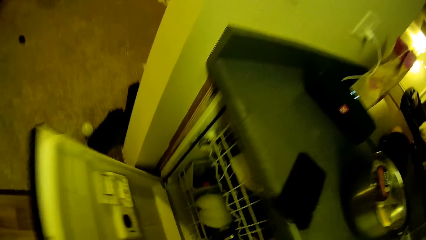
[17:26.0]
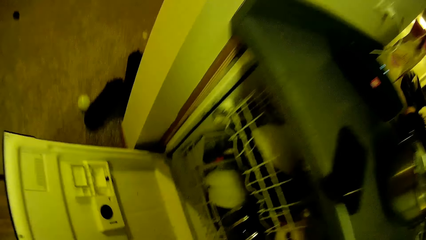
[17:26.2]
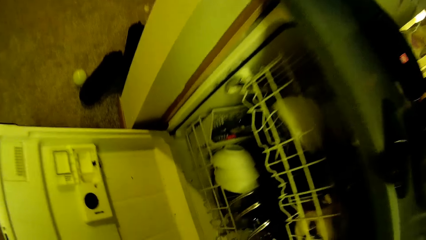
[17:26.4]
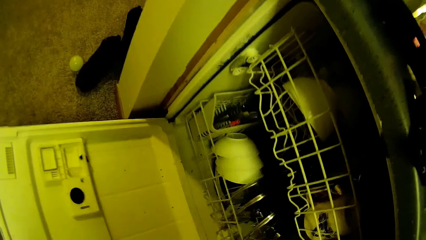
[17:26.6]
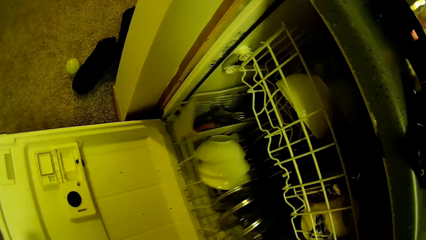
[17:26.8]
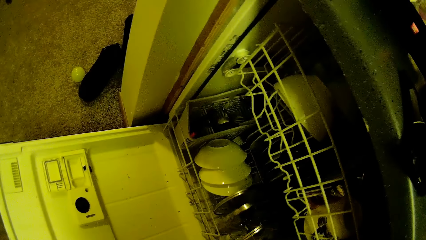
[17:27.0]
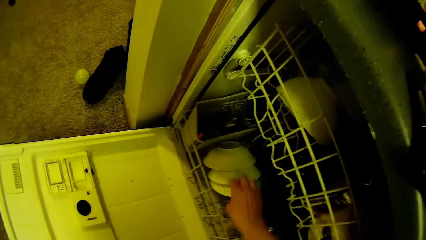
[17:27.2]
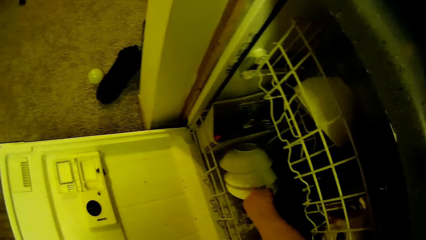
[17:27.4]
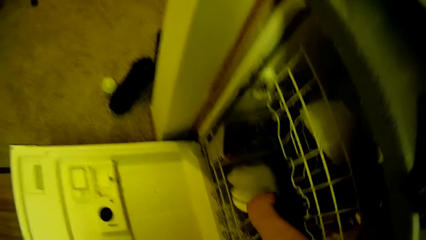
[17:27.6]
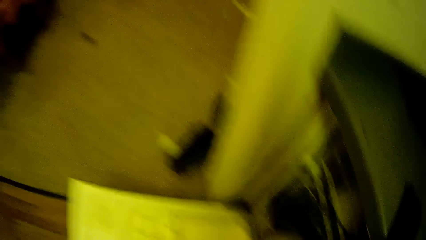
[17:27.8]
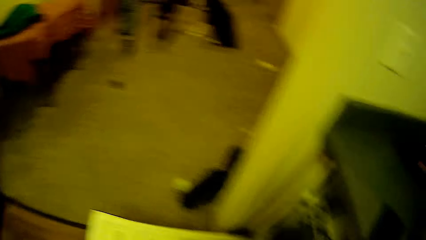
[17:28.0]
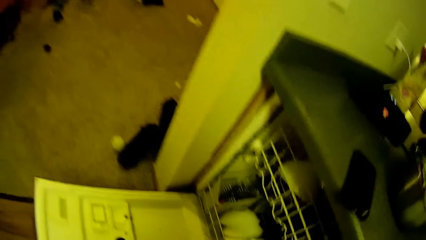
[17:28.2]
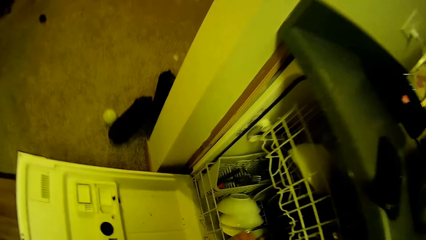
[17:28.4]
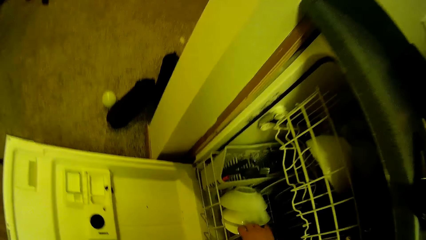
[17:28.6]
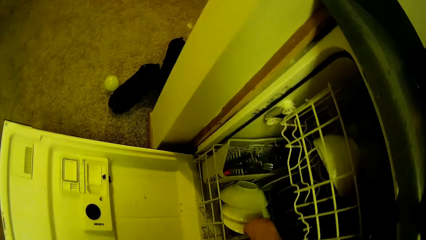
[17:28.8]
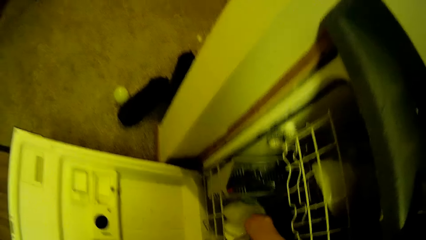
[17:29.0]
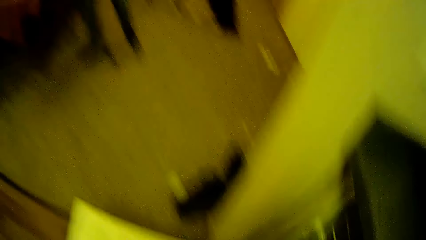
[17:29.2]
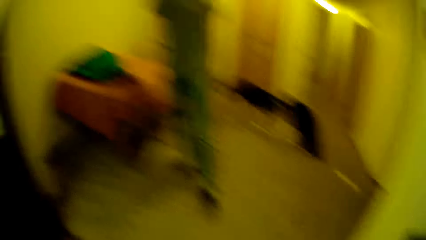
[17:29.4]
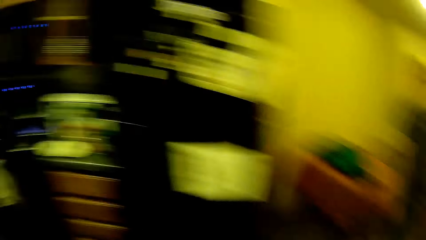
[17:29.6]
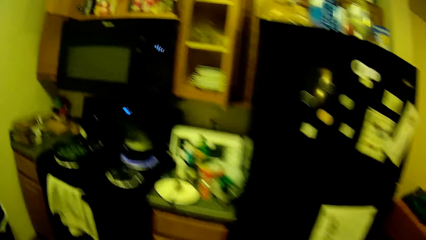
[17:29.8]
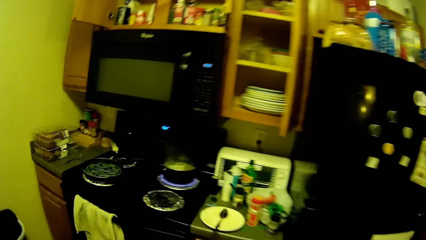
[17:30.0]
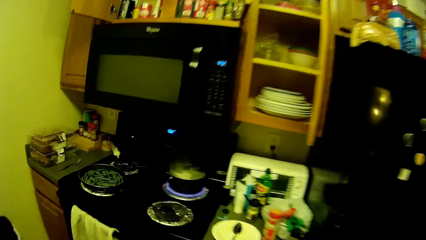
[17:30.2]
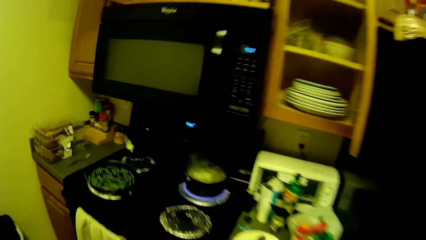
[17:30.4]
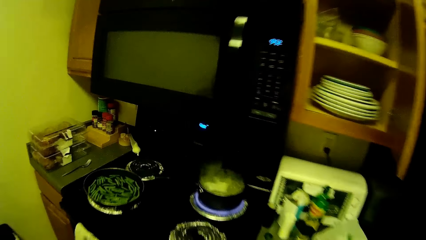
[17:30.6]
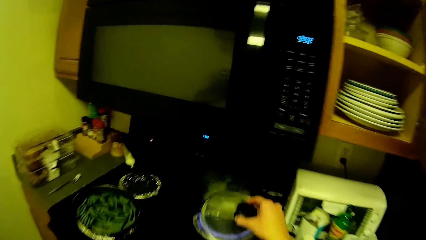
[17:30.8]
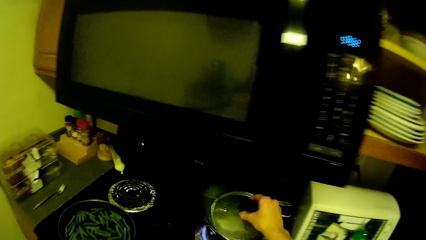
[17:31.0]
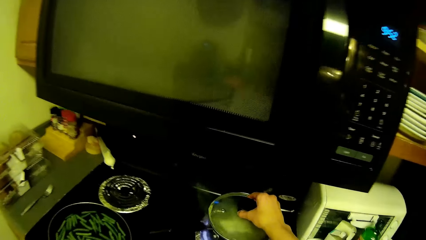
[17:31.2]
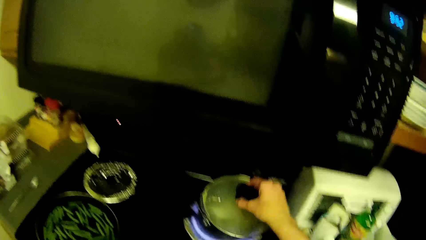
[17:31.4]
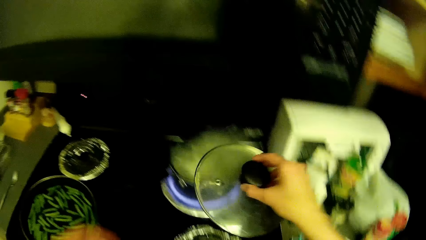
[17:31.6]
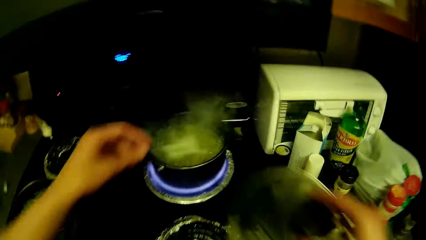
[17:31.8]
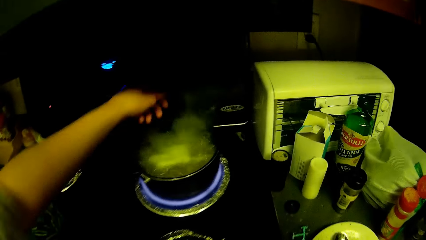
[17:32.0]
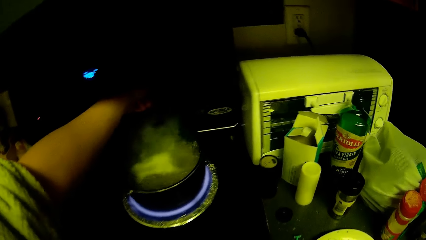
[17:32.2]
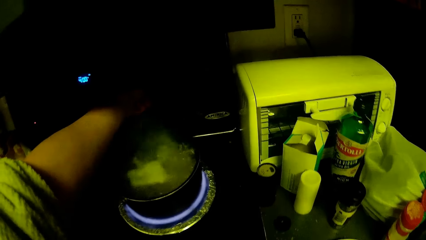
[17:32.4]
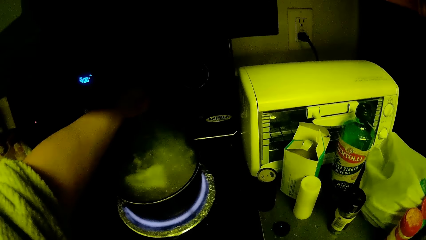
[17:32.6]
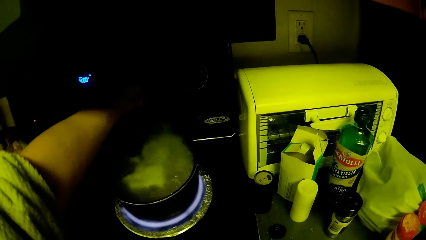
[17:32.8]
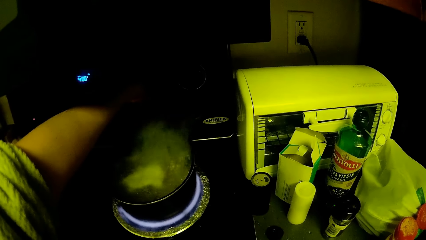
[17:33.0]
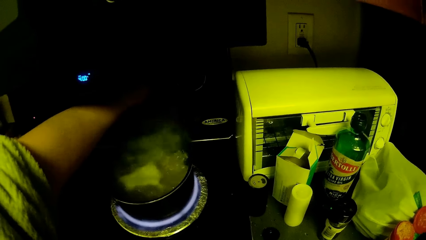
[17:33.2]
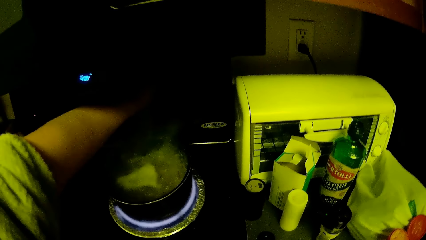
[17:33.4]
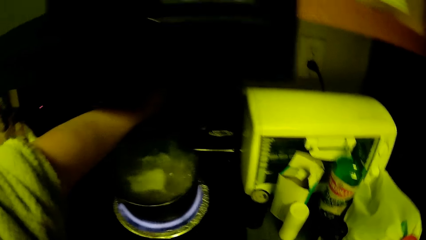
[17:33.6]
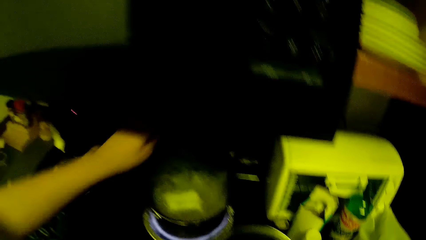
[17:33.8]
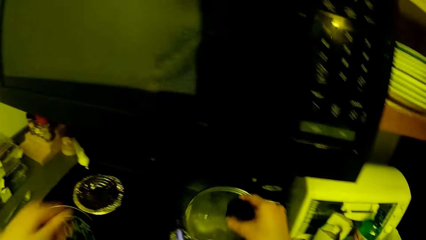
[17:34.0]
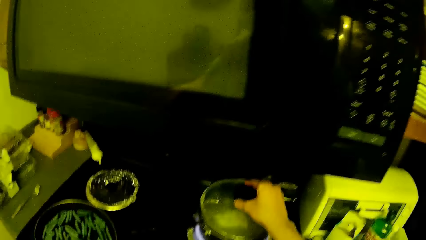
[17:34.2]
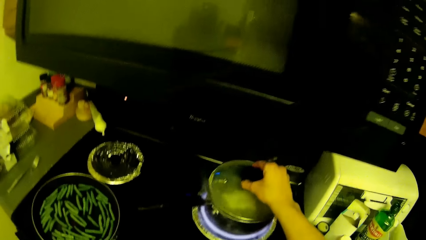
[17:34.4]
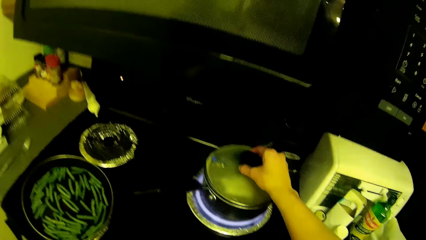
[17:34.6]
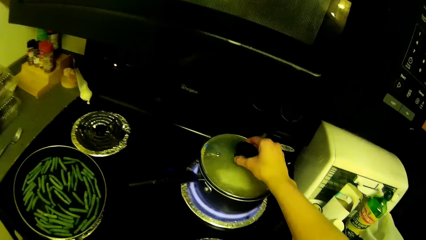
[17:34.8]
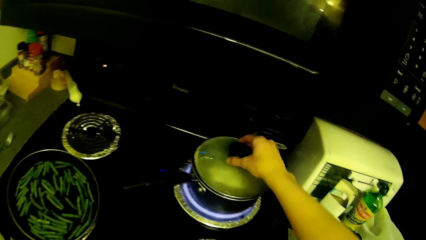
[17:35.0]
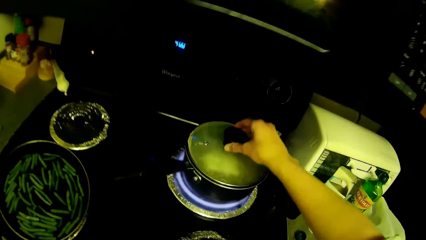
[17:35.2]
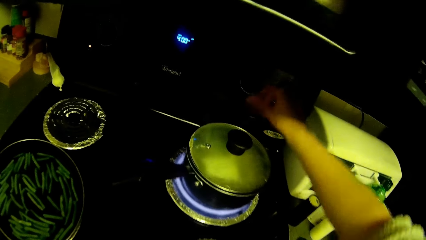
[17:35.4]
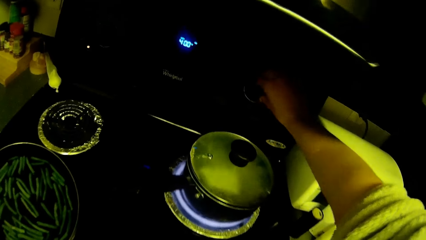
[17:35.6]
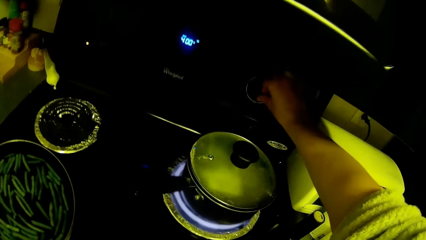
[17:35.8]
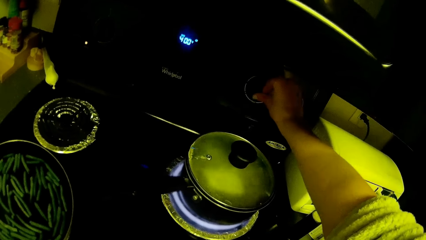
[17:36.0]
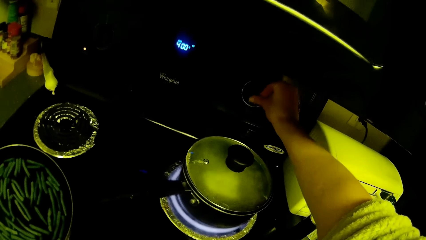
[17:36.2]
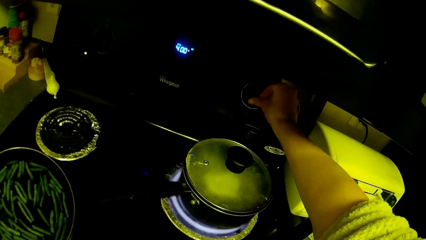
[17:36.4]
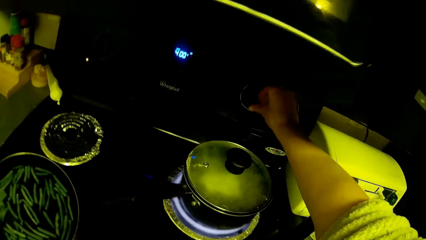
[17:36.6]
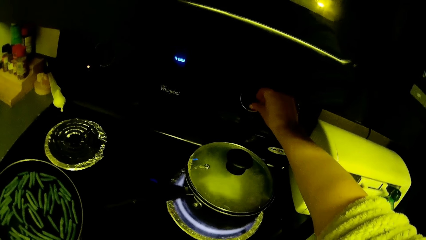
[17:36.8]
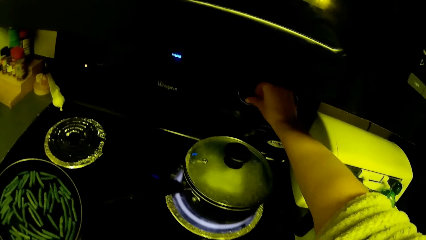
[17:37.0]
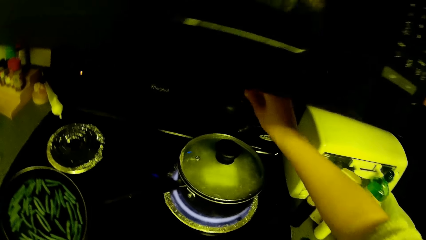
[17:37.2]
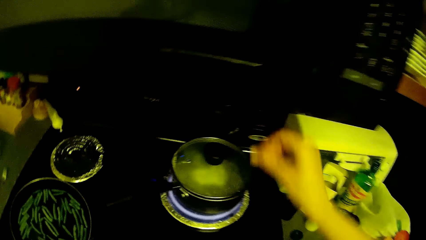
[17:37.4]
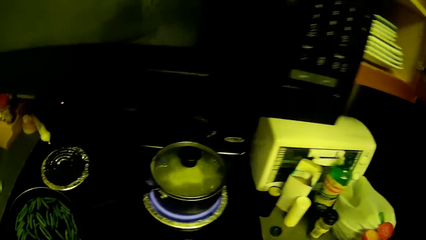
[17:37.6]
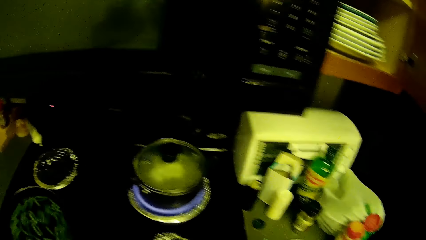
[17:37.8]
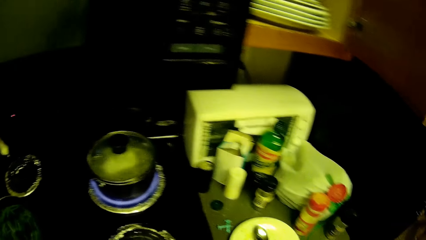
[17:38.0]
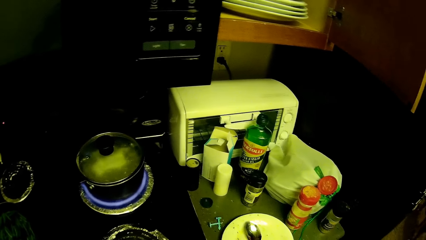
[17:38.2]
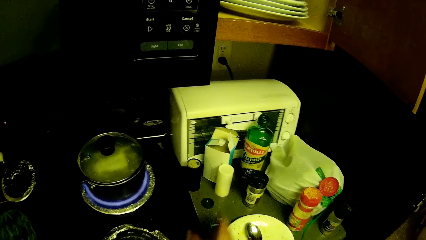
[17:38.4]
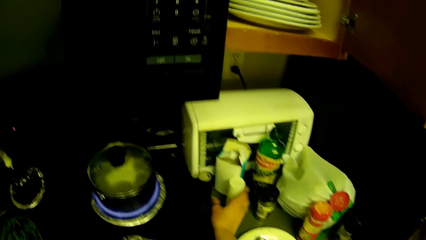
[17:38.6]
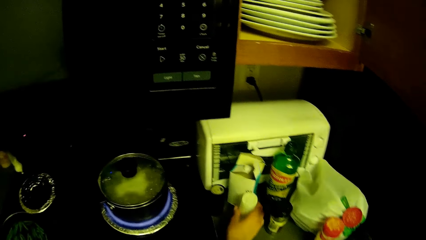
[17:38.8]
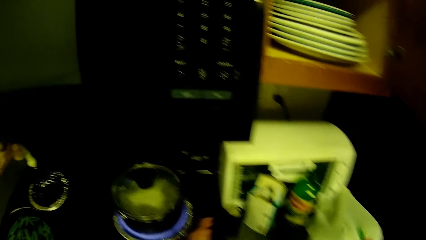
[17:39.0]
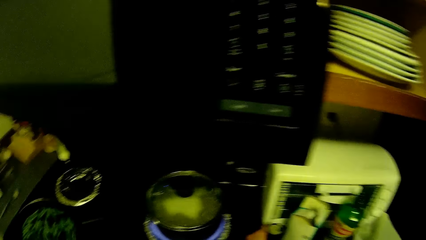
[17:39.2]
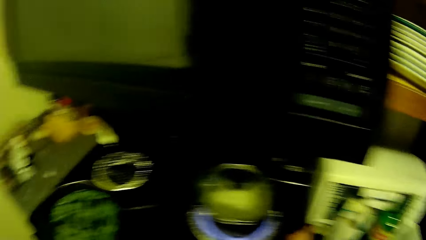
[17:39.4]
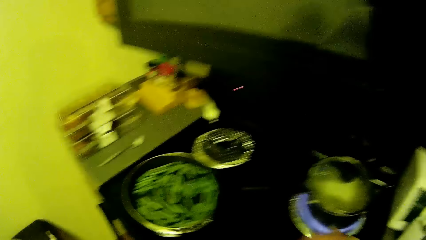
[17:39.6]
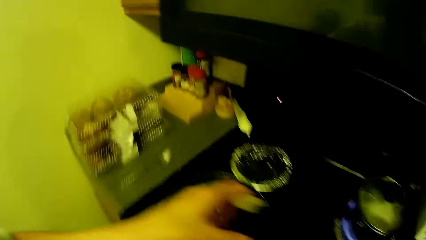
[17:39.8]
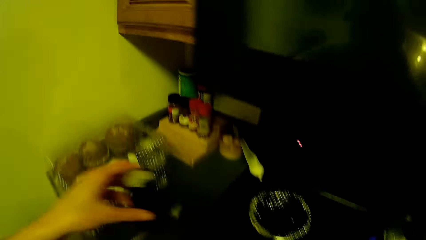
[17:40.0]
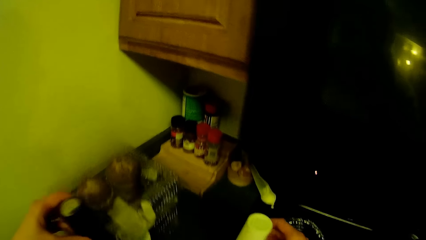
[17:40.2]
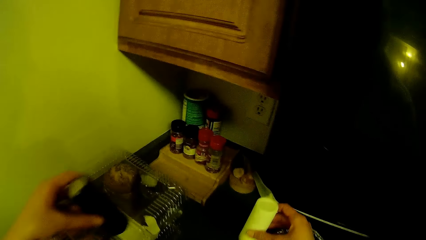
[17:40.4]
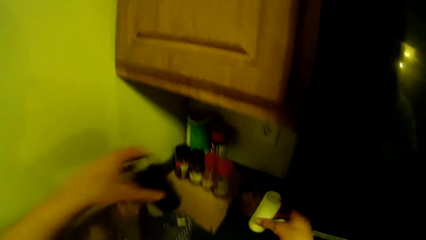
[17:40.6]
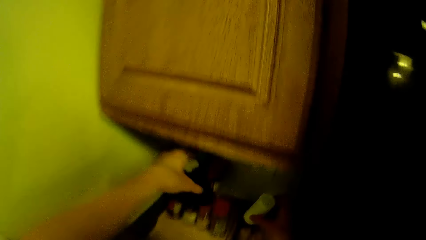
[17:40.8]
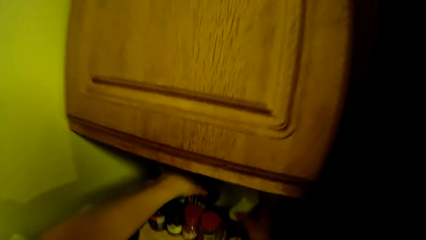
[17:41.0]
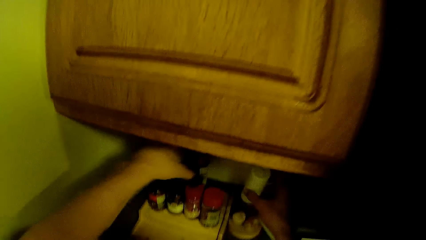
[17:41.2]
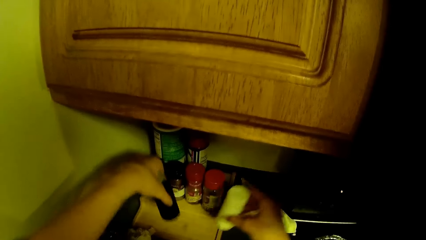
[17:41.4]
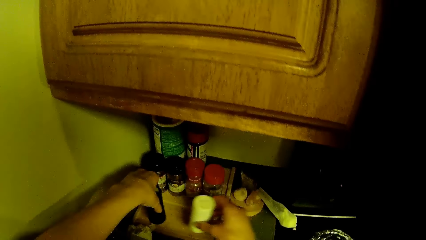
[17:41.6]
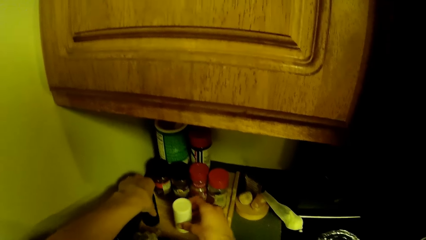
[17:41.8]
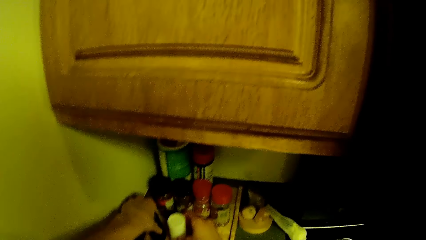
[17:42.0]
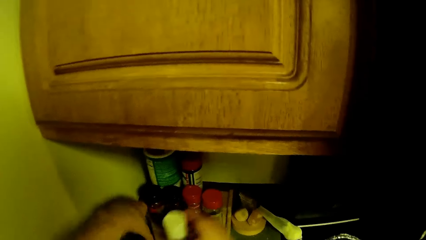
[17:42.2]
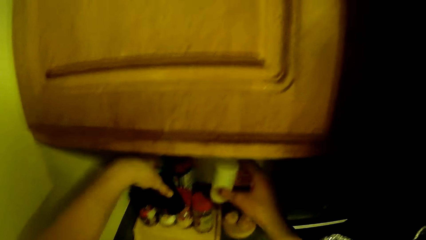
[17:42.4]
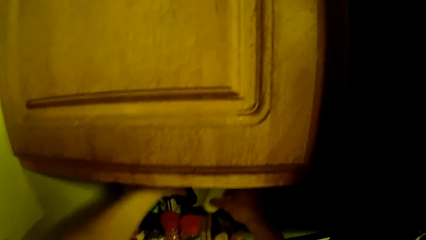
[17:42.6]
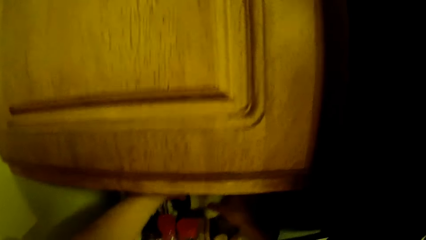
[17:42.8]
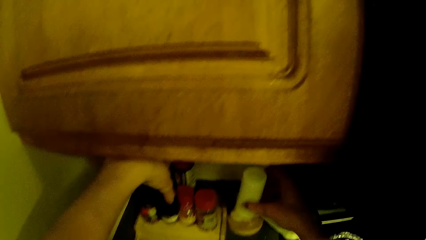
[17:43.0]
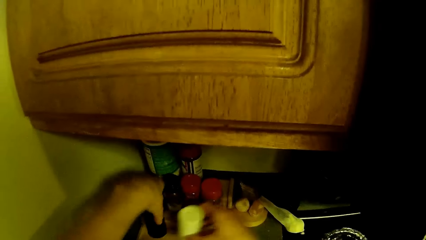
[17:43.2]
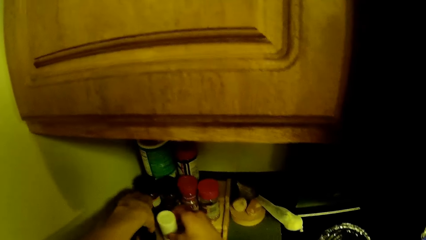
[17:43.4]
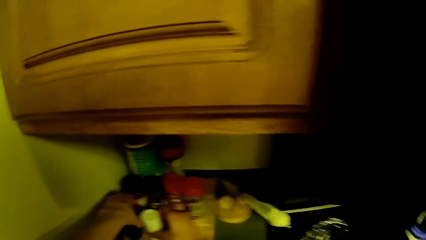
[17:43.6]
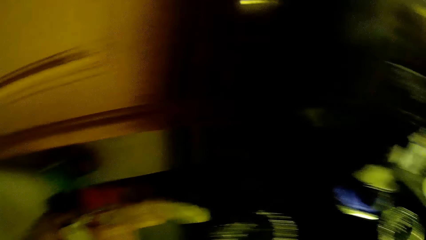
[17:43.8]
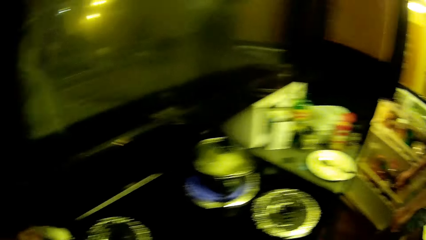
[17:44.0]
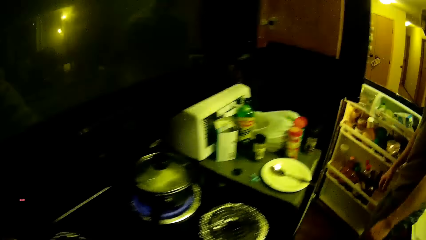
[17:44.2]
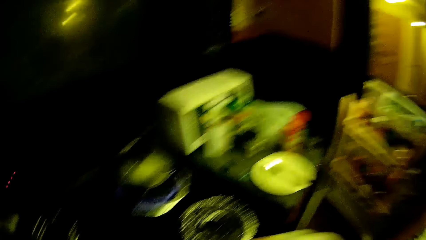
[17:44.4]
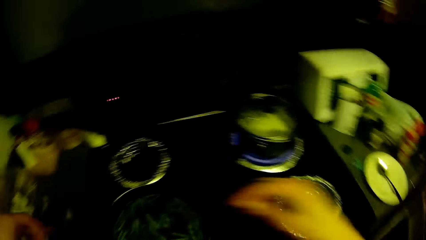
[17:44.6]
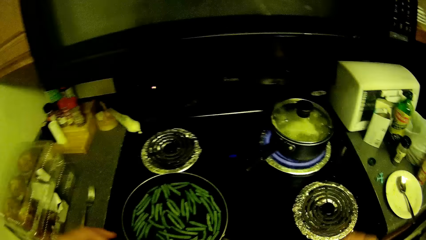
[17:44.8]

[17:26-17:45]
The camera wearer opens the kitchen slab's compartment with his left hand. He picks up a pot cover with his right hand. He walks in the kitchen. He attempts to cover a pot on the gas cooker. He adjusts the gas cooker's knob with his left hand. He covers the pot on the gas cooker. He adjusts the gas knob with his right hand. He picks some ingredient bottles or a container on the kitchen cabinet. He drops the bottles on a rest on the kitchen cabinet. He arranges the container at a point.
